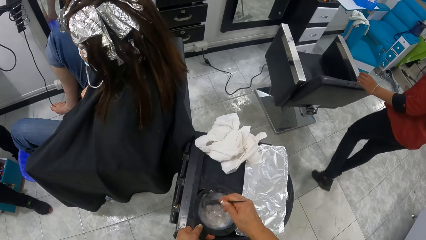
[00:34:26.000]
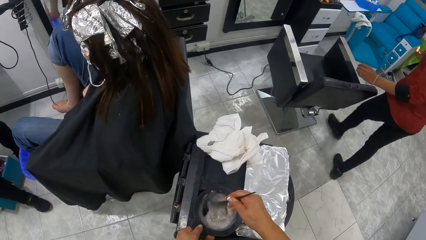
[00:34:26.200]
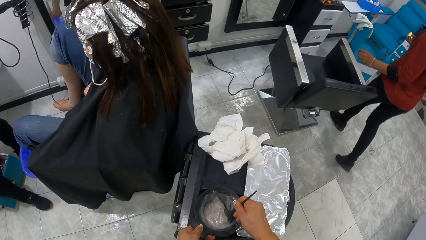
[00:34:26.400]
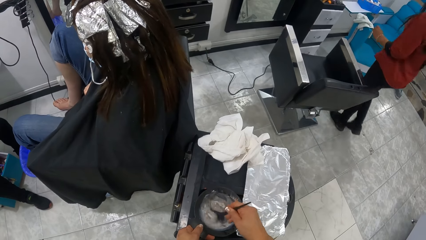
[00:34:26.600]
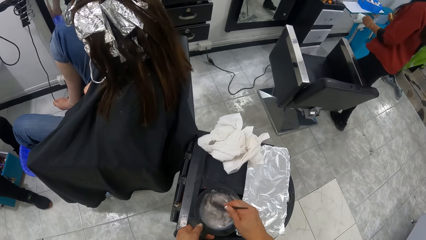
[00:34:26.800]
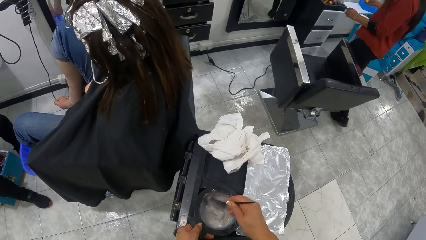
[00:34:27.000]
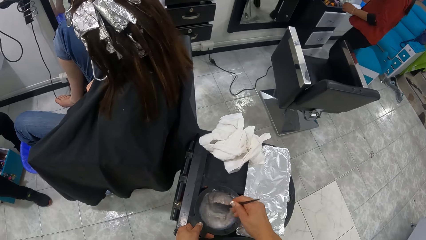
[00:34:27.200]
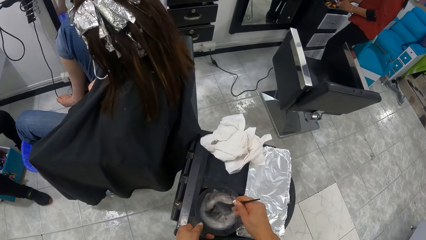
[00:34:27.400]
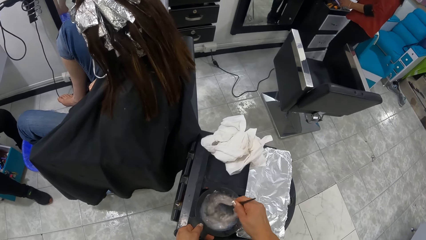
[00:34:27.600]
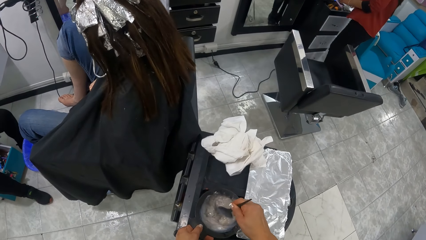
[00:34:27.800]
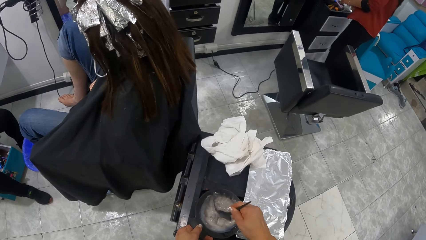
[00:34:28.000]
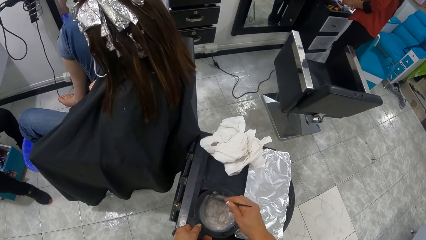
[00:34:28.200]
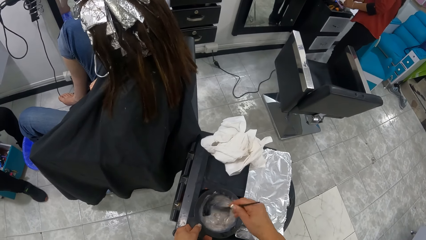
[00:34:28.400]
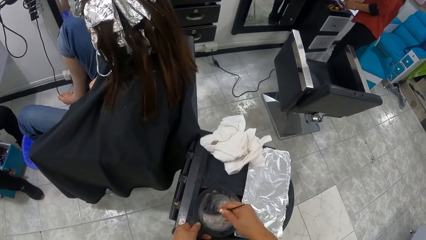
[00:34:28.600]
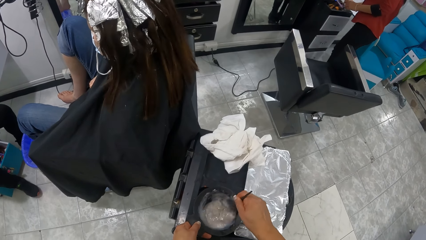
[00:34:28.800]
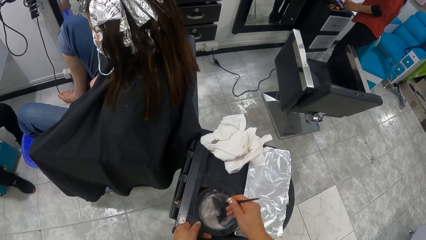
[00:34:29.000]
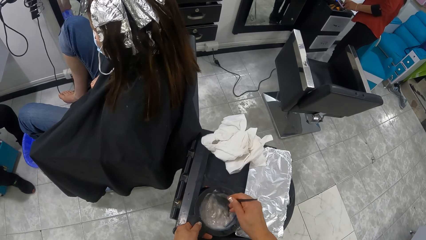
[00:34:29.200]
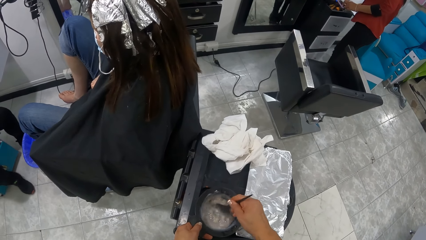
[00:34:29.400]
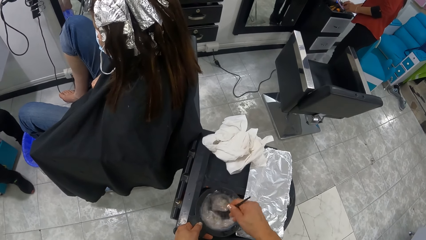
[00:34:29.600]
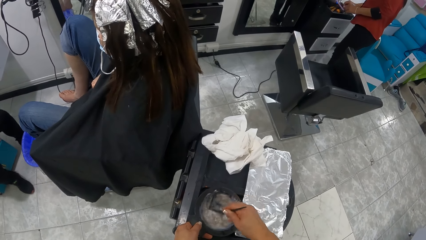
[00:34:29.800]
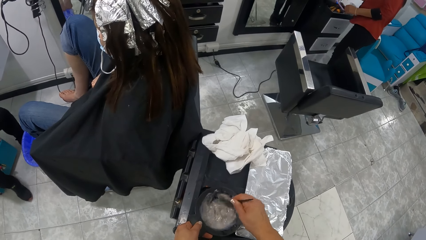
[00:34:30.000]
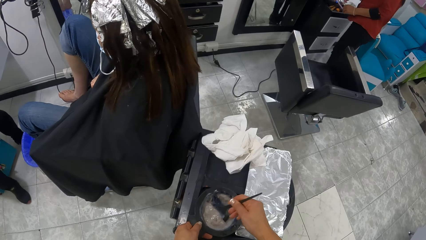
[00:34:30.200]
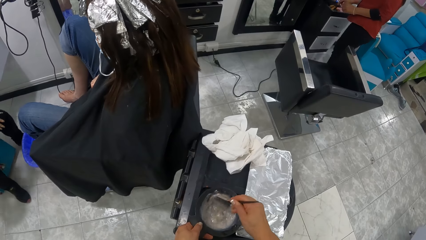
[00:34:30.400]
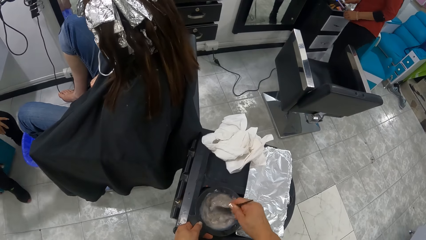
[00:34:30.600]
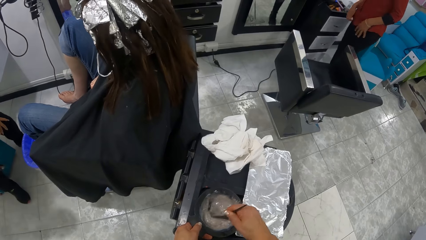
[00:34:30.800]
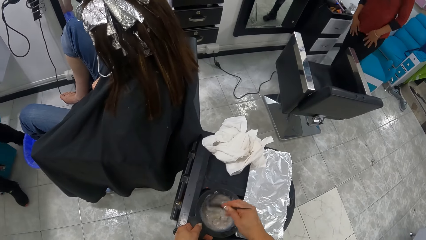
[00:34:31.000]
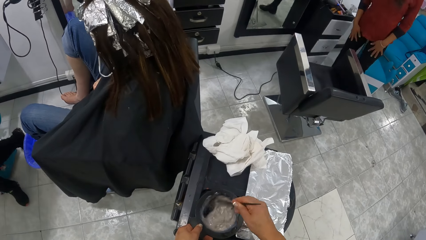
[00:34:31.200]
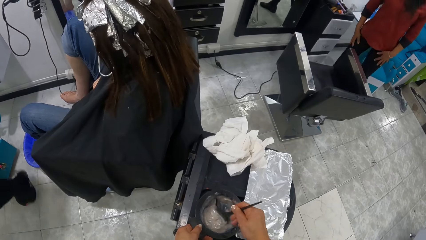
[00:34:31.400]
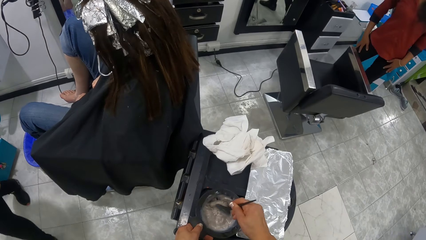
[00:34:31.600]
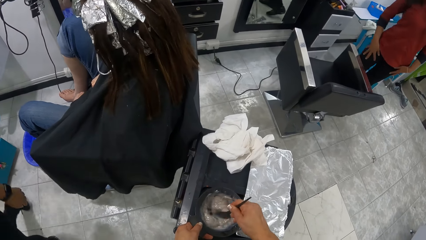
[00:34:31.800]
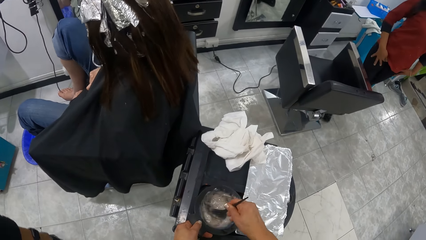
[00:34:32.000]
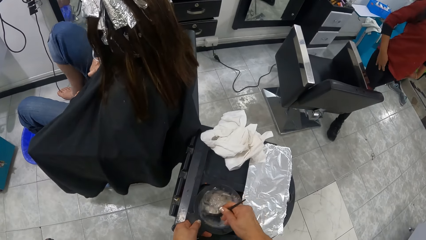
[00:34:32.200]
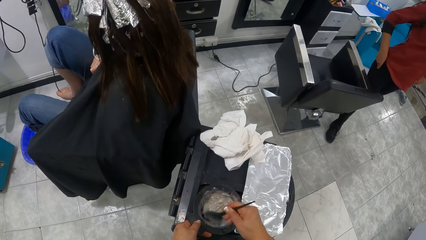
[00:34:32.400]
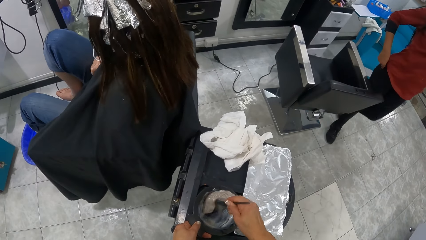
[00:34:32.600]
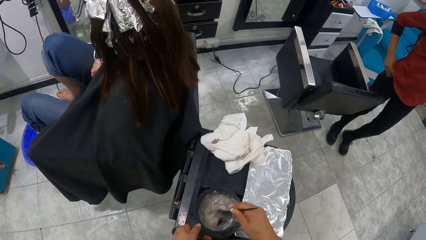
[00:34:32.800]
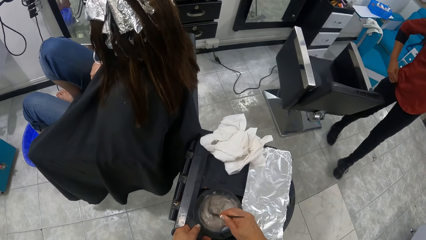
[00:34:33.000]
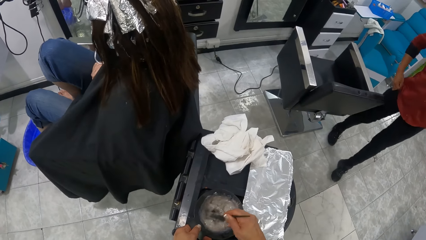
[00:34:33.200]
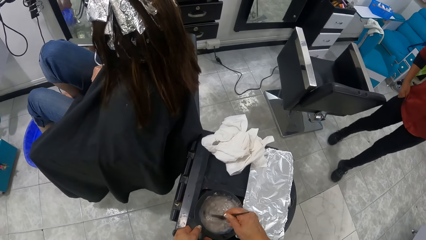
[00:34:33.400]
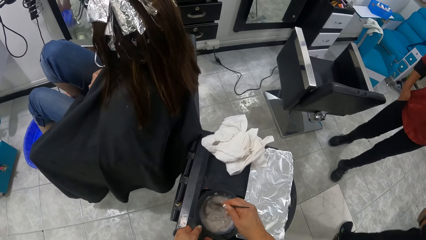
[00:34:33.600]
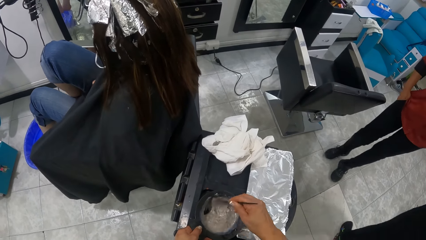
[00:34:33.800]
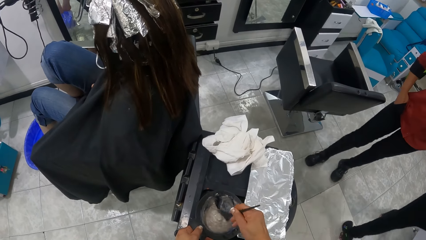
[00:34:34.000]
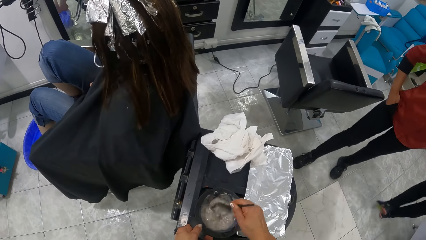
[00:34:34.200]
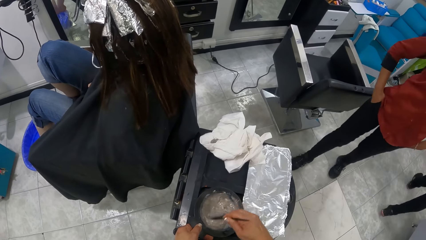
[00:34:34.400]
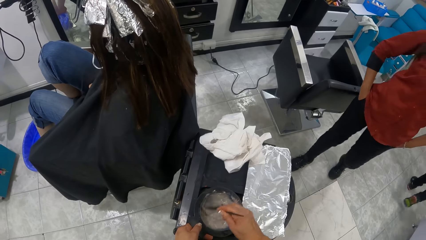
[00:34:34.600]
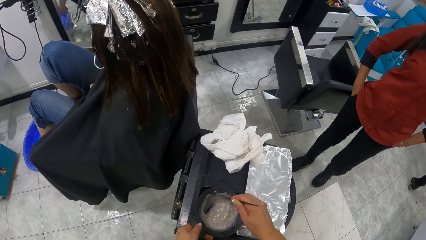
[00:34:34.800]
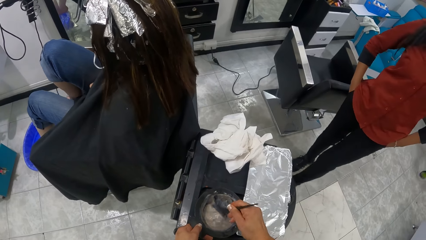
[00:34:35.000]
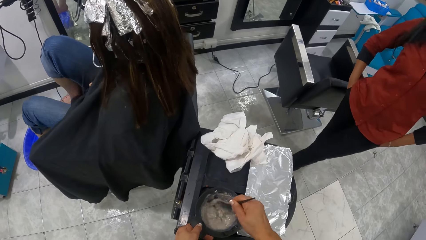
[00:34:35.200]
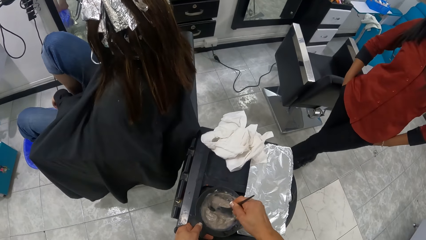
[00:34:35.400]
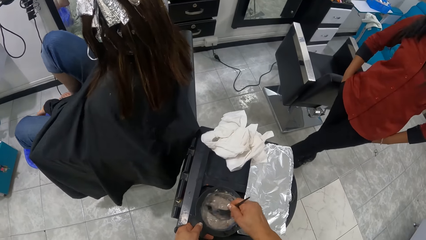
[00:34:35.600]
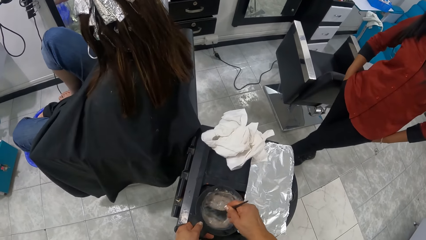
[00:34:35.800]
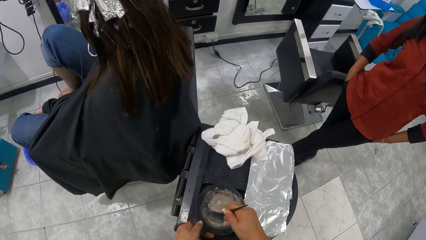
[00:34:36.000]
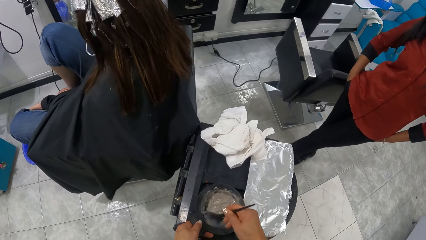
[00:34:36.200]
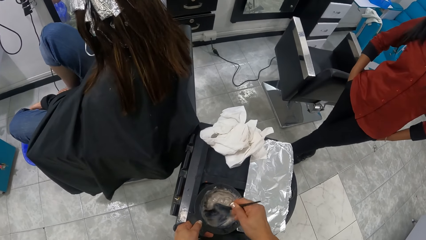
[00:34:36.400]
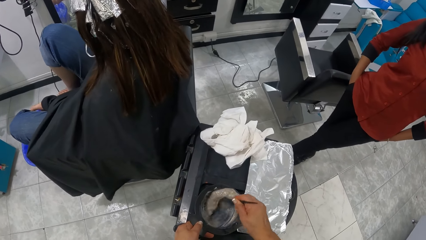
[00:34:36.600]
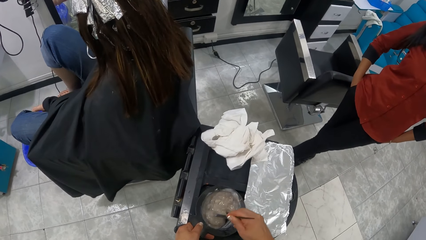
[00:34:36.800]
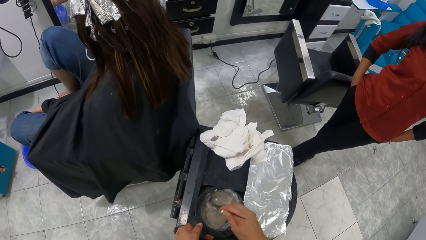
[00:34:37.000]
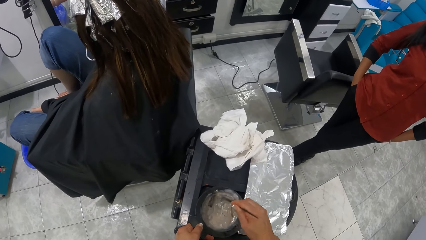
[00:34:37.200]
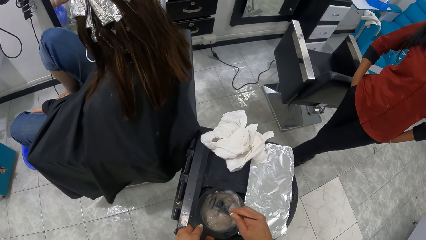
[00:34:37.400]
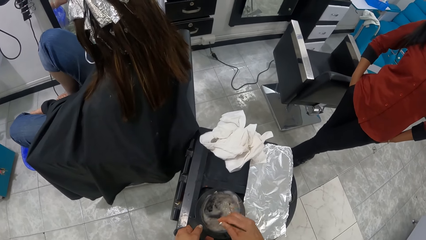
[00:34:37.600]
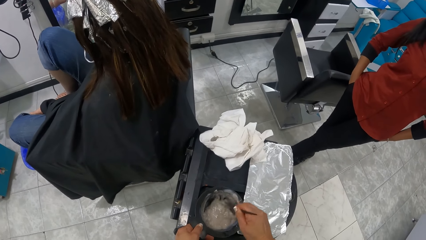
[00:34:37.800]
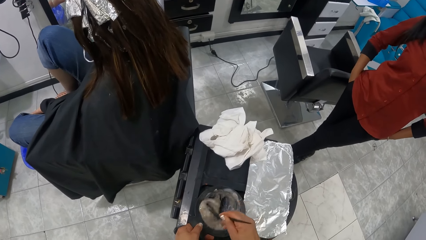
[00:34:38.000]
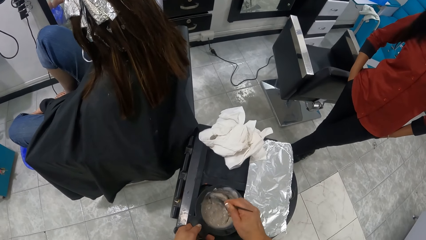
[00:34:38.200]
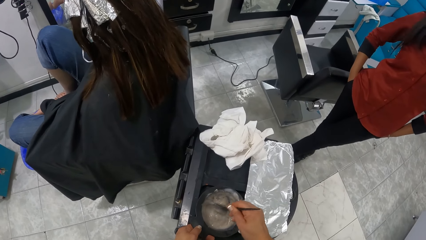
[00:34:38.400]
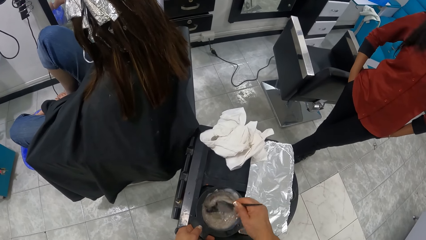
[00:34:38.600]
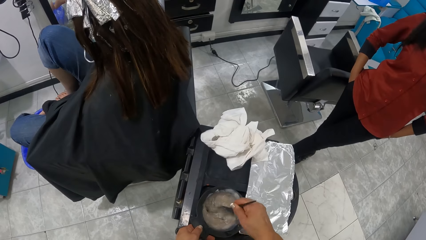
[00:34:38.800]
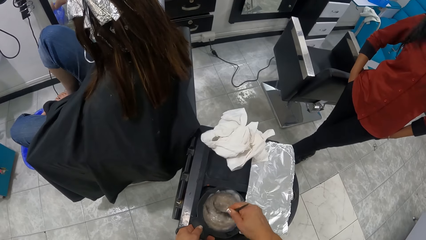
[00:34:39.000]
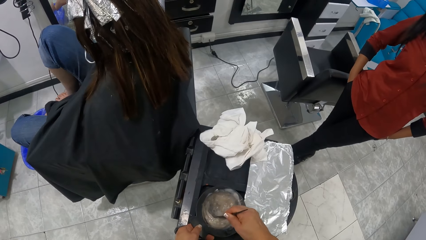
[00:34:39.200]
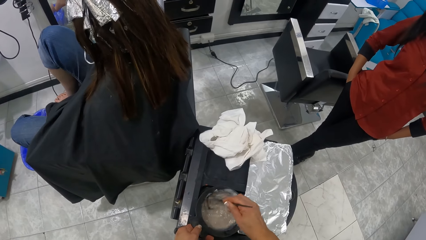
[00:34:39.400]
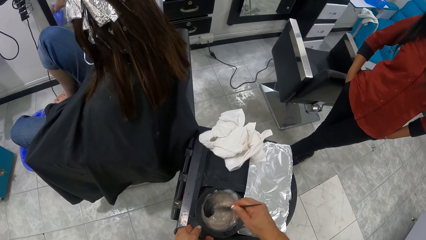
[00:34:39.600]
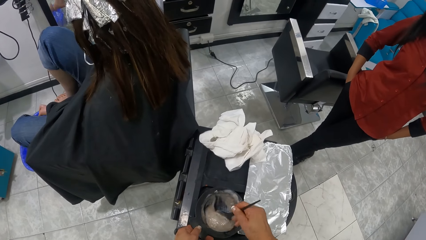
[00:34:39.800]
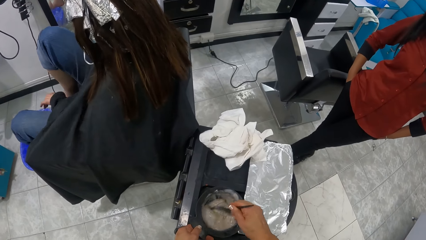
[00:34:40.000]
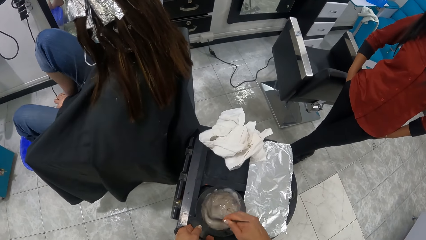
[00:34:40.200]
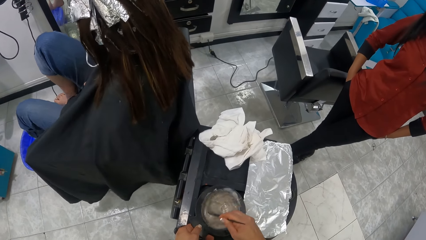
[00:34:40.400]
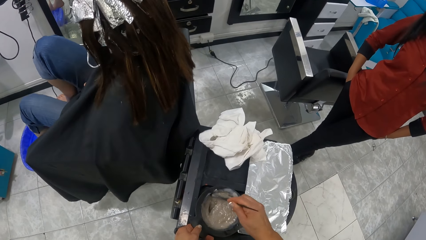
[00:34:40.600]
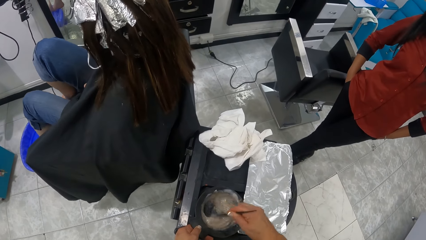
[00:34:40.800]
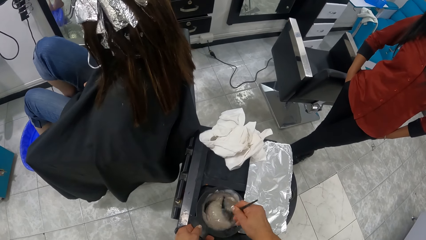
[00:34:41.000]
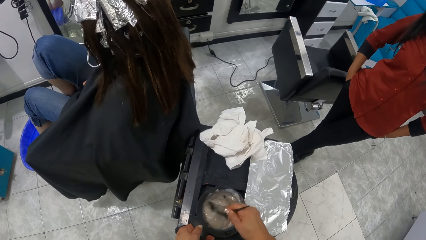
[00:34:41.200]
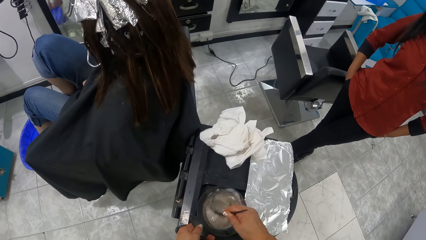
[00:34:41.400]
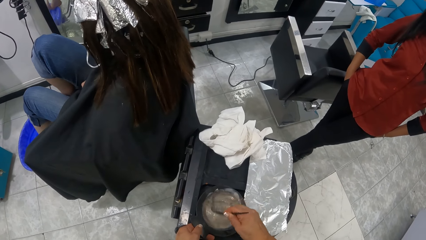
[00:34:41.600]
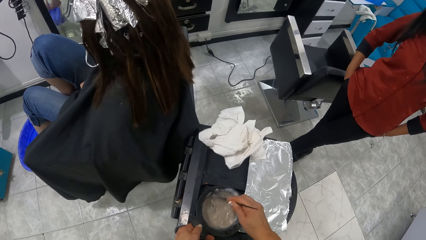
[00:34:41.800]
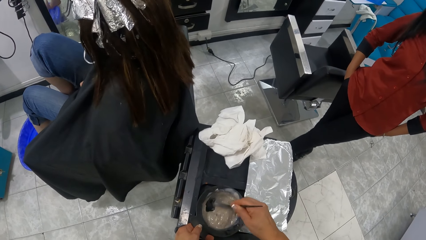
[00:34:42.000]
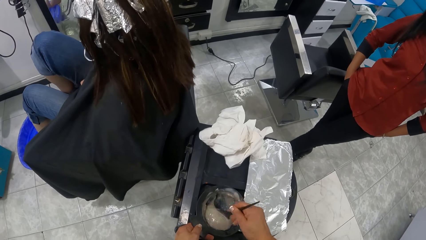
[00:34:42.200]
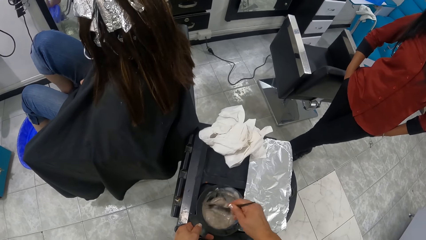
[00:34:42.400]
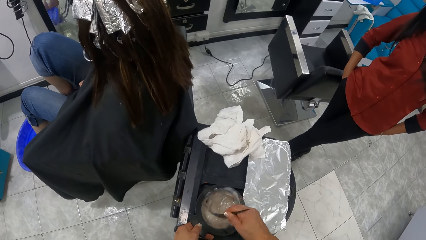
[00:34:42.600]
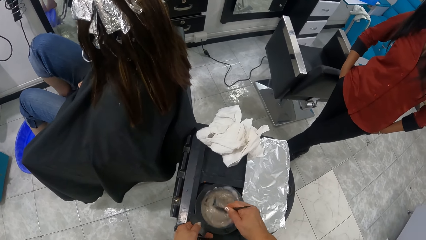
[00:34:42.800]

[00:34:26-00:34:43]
A woman moves towards the drawers. She drops a cotton wool on the drawers with her right hand. A manicurist pushes a box on the floor with her right foot. The woman picks up the cotton wool from the top of the drawers with her right hand. She drops the cotton wool on the drawers with her right hand. The manicurist stands up from a chair. The woman moves closer to the camera wearer.
